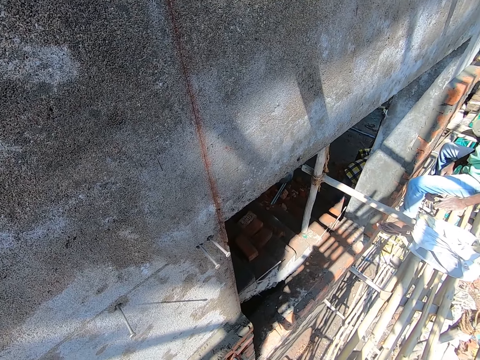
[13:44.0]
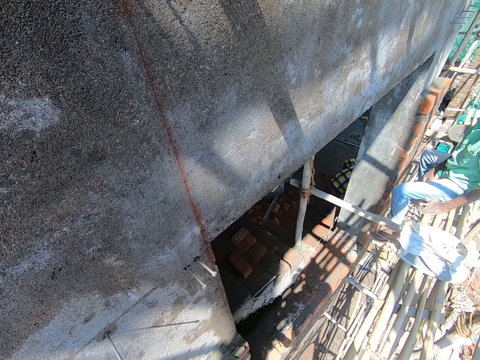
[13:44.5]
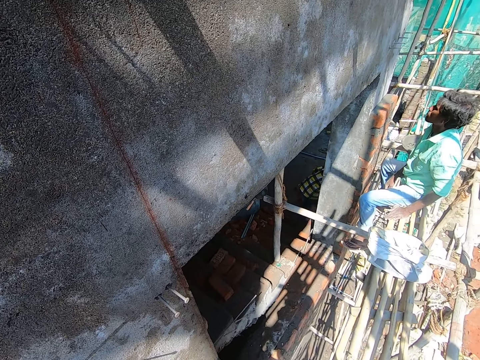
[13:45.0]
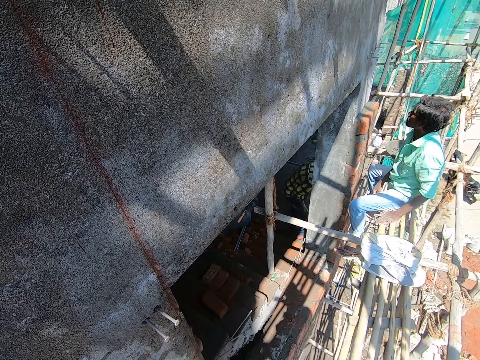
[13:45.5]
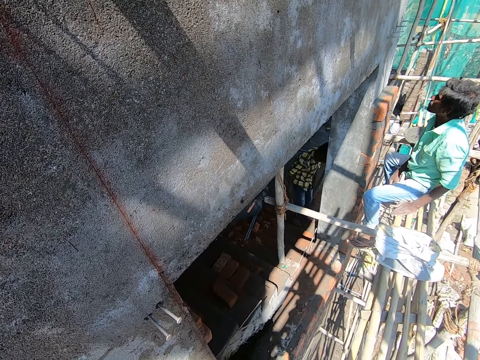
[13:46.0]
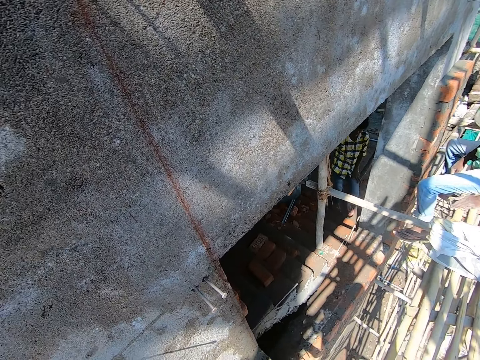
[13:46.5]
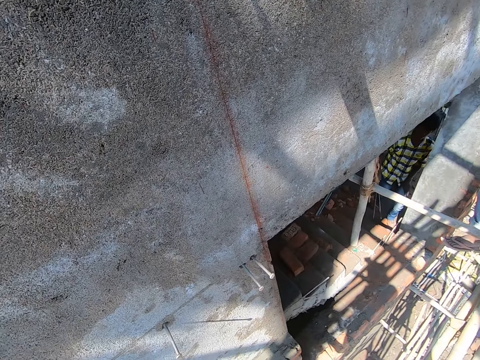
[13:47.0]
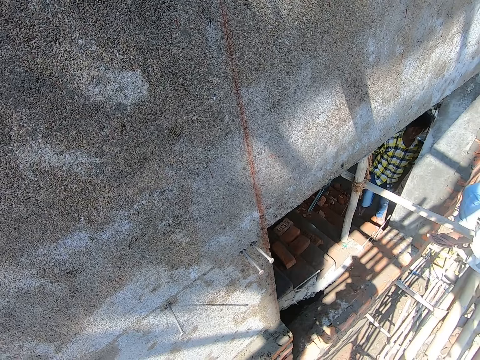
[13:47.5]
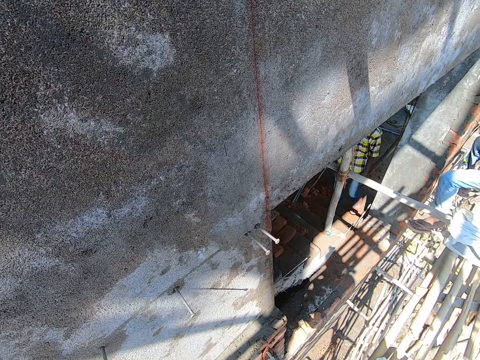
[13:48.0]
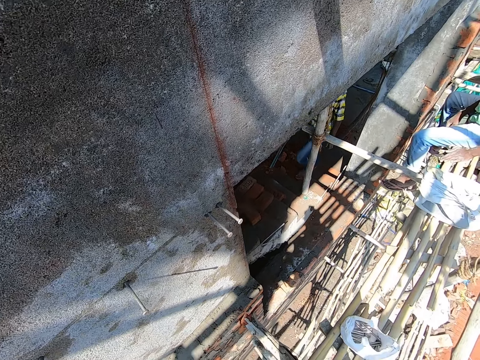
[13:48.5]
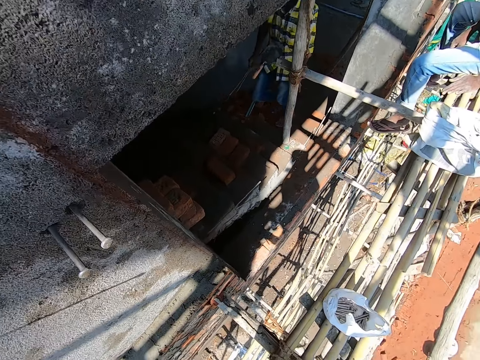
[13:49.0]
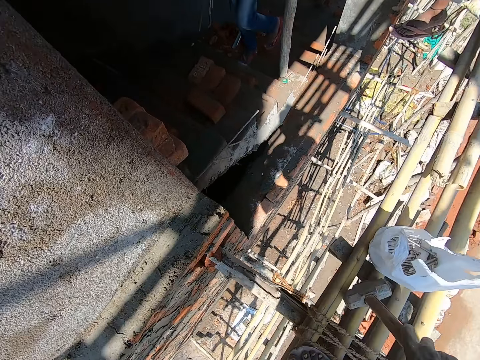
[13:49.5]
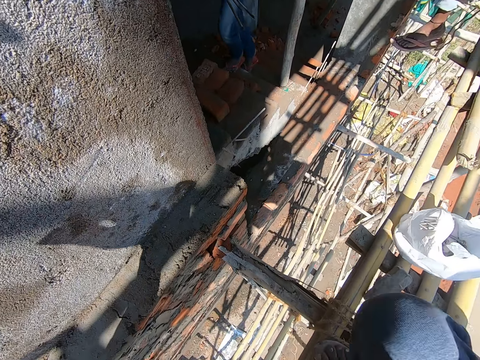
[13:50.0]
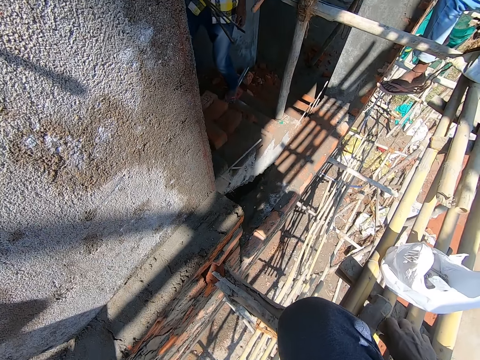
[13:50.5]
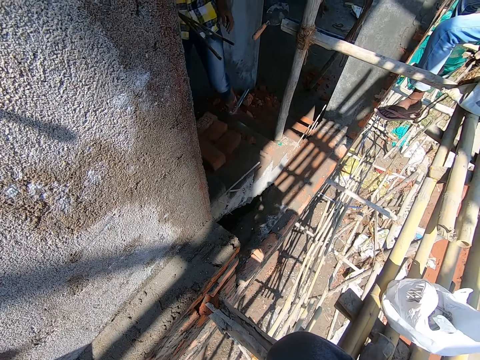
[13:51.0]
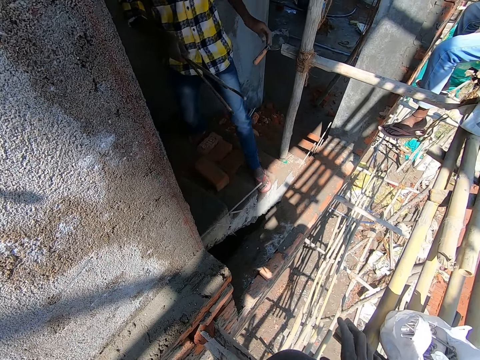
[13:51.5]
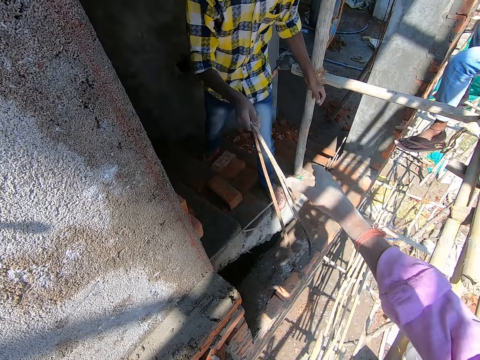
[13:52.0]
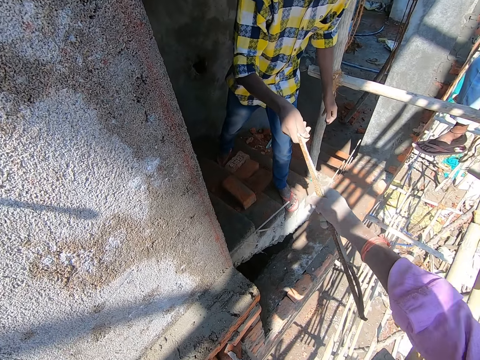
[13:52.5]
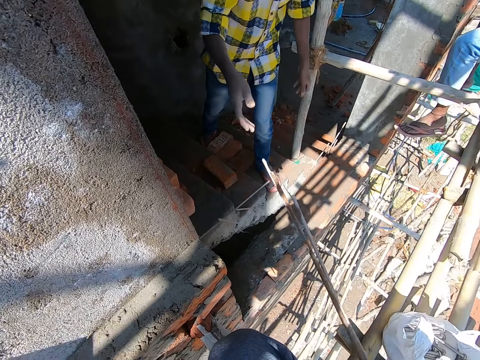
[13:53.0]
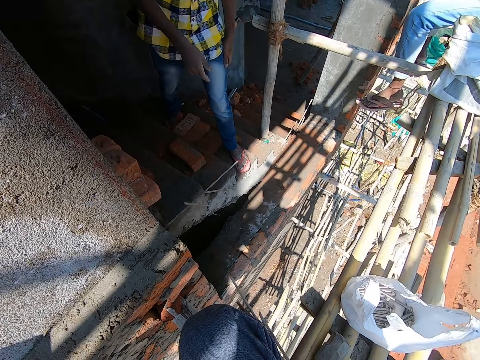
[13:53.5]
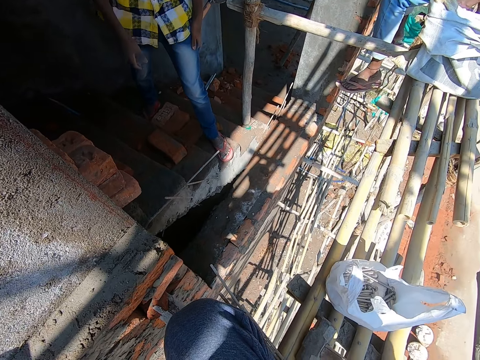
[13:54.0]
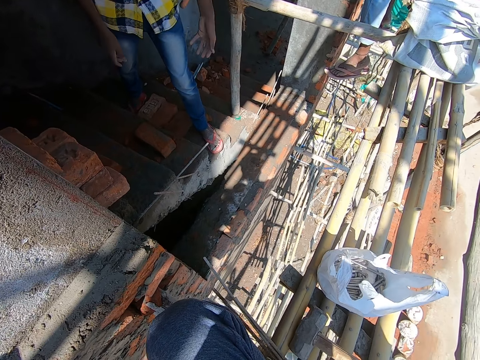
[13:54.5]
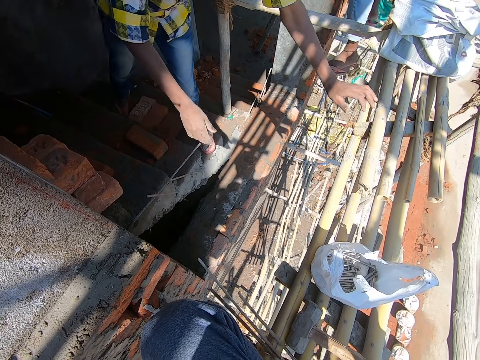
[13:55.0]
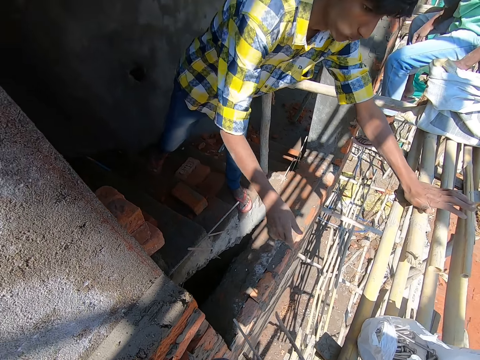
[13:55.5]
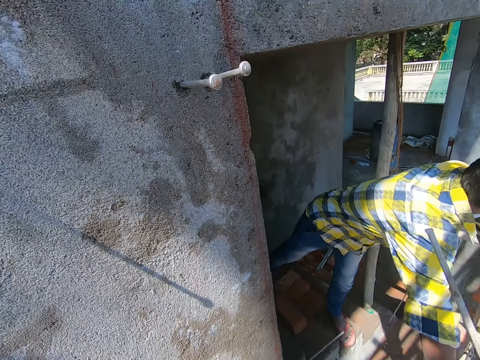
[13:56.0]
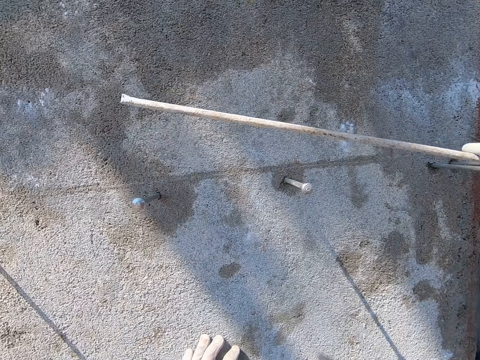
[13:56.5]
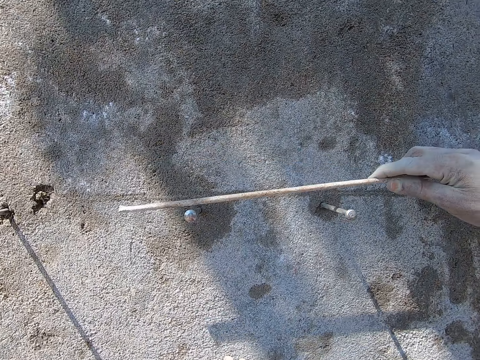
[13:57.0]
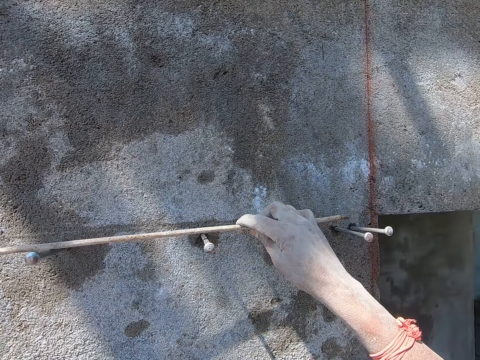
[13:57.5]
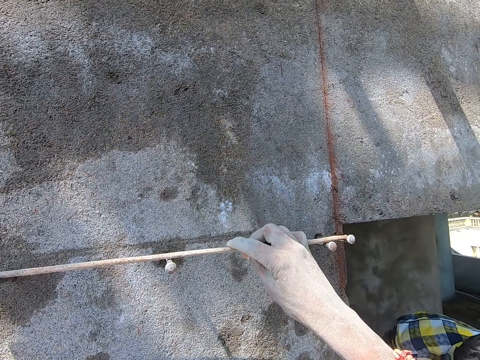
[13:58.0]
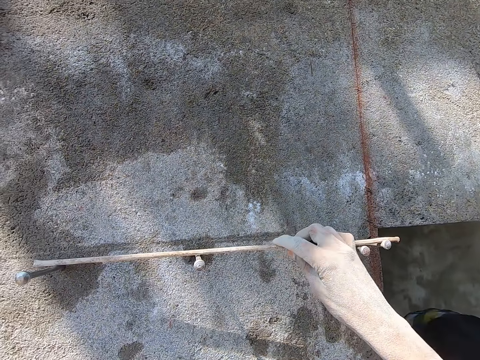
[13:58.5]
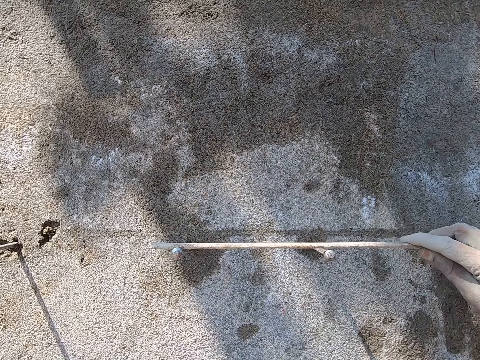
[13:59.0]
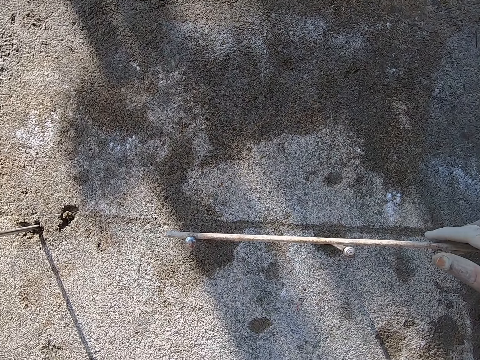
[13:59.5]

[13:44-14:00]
A man picks iron rods or metal rods on the ground with his right hand. The camera wearer bends on the scaffold. He puts a hammer on the scaffold. He takes the iron rod from the man with his right hand. He converses with the man and another man. He places the metal rods on the scaffold. He places his hands on the scaffold. The first man touches the scaffold. The camera wearer places the iron rod on nails on a wall with his right hand.

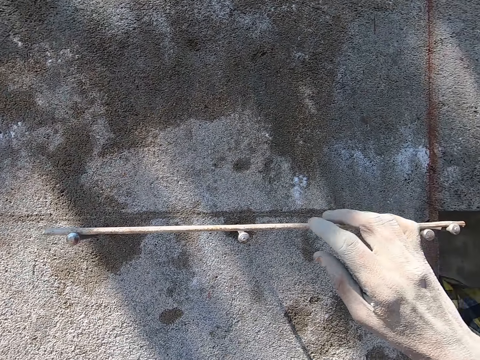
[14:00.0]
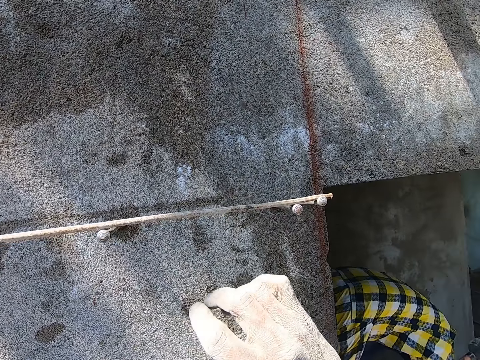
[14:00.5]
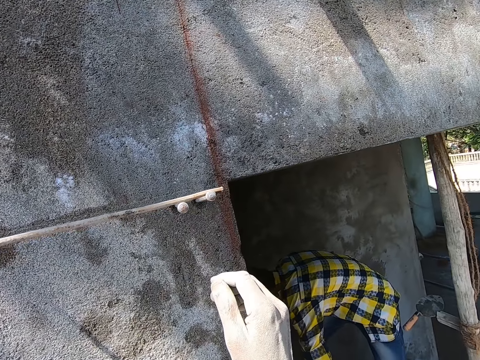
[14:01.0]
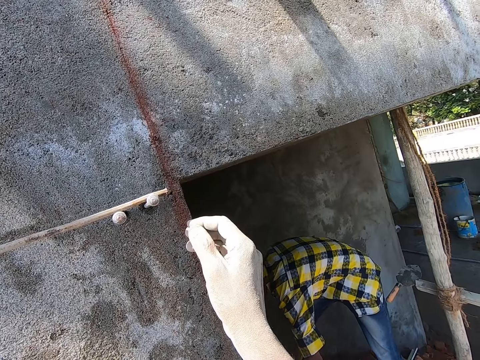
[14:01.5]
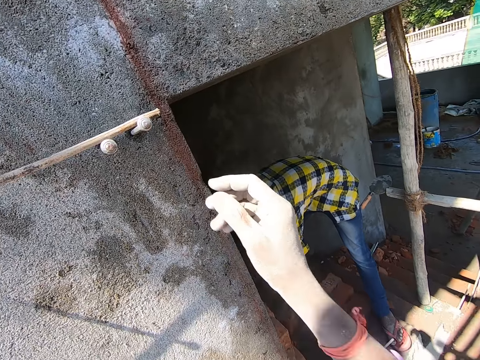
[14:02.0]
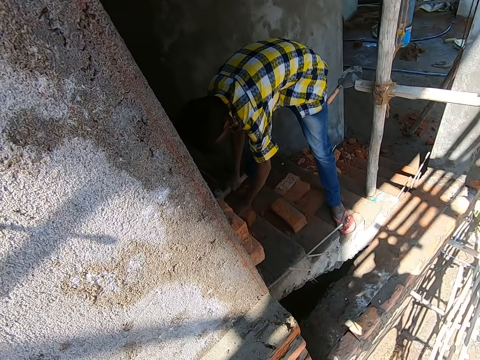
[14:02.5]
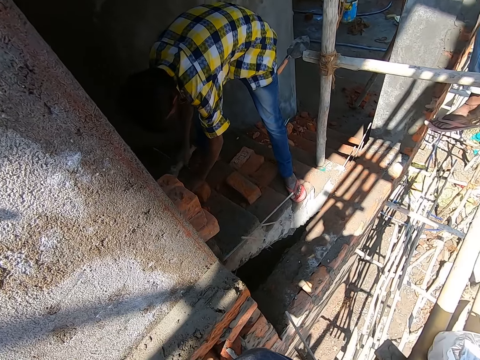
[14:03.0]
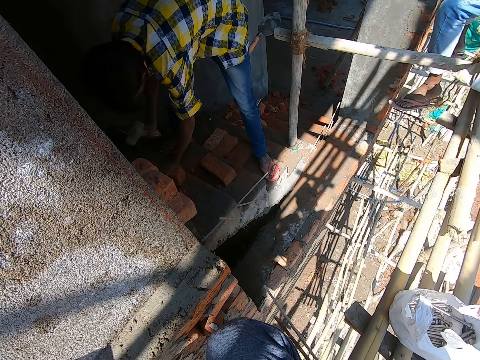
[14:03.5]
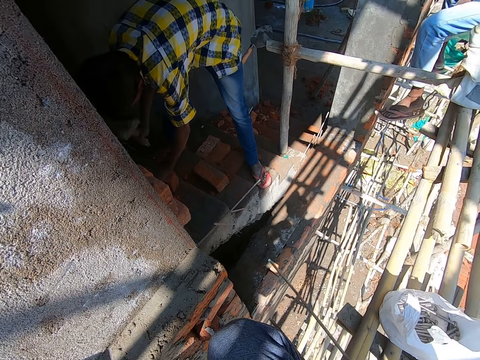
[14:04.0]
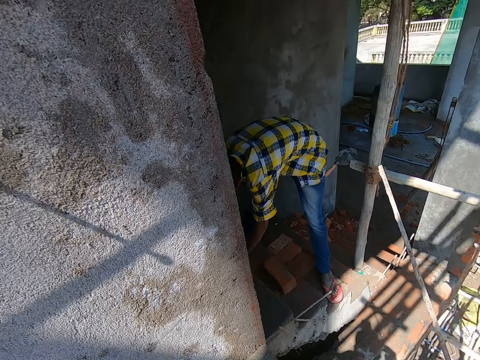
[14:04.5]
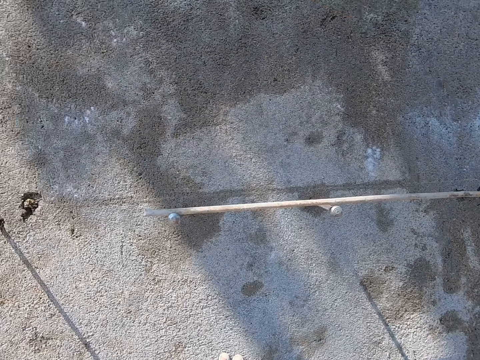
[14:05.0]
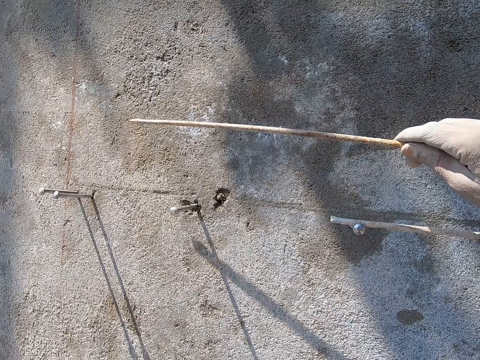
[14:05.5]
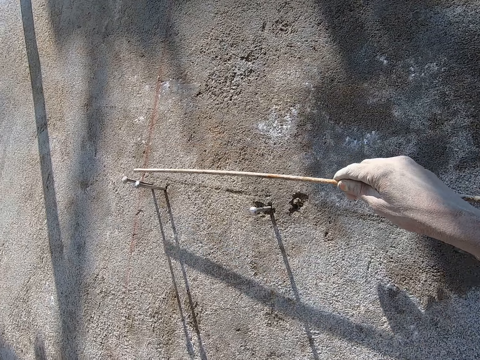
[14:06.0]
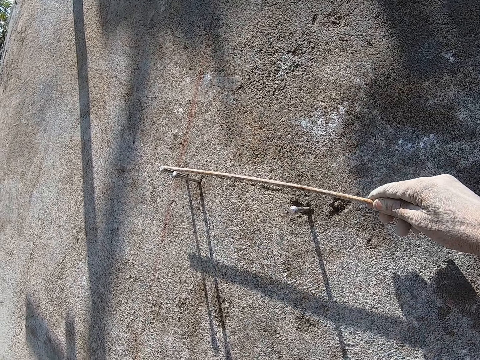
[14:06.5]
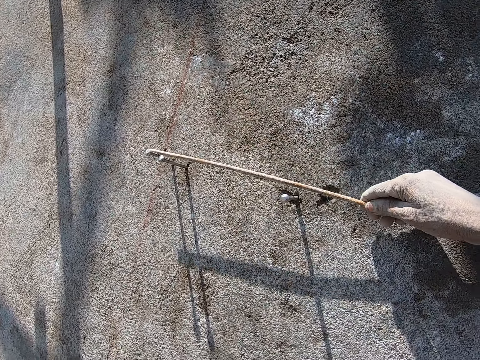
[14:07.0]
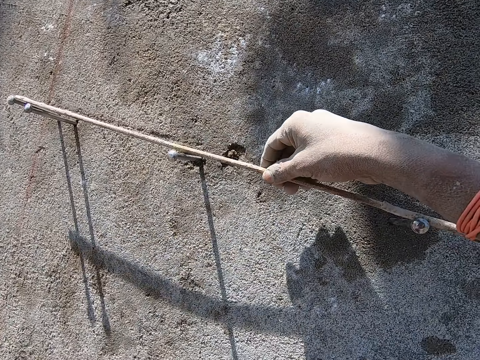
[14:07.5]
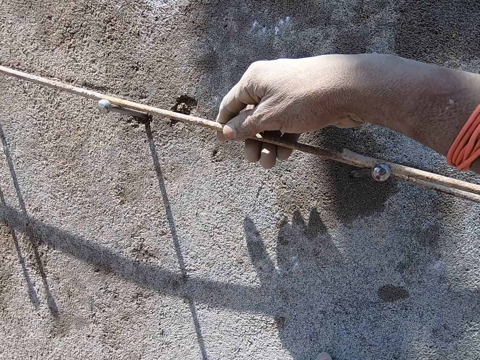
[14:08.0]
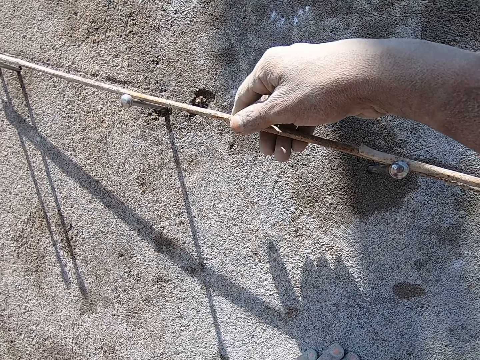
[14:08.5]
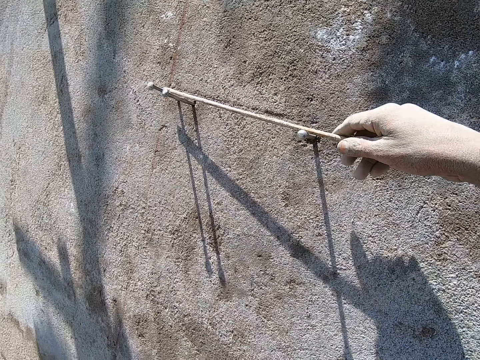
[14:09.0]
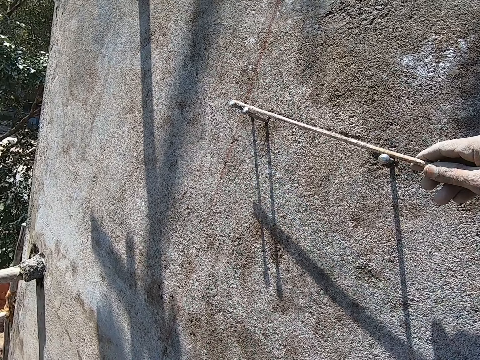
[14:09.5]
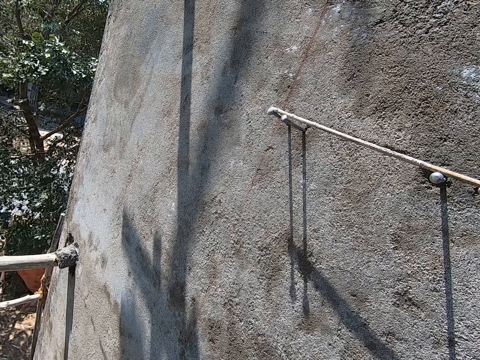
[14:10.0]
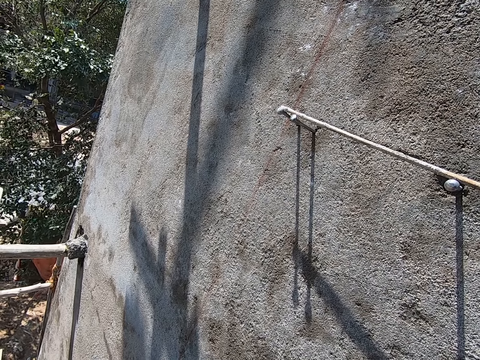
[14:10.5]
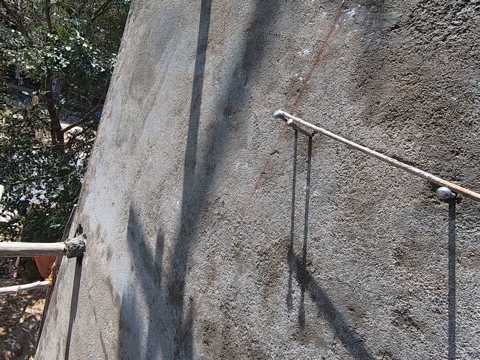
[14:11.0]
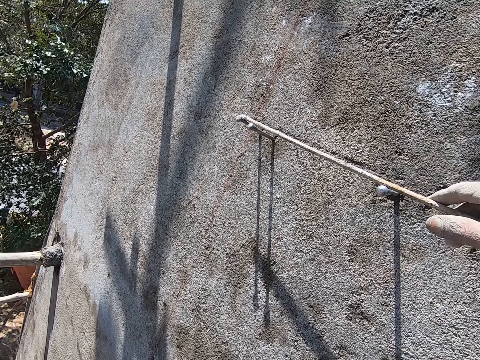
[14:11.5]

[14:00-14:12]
The man hits a brick with a hammer in his right hand. The camera wearer takes a metal rod or iron rod. He places the iron rod on the nails on the wall with his right hand. He places the iron rod on the nails on the wall again.
